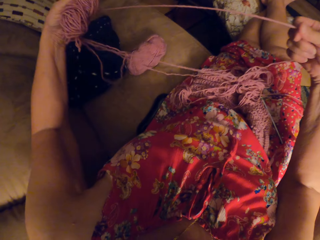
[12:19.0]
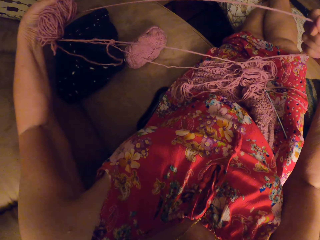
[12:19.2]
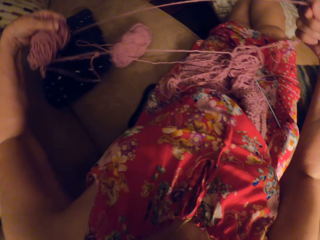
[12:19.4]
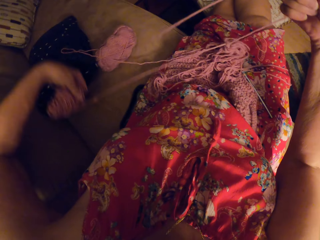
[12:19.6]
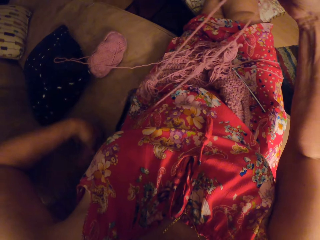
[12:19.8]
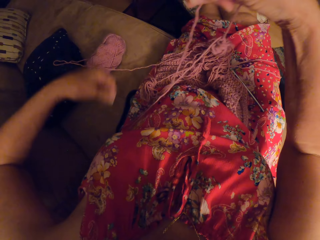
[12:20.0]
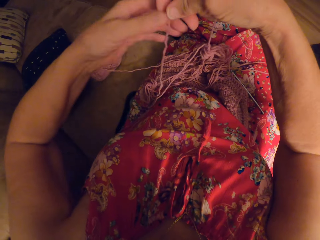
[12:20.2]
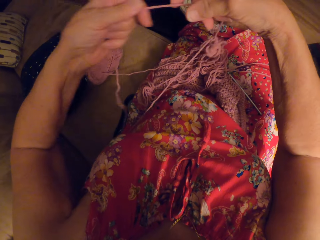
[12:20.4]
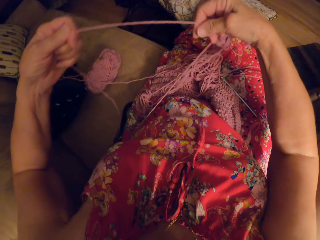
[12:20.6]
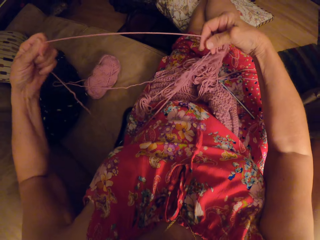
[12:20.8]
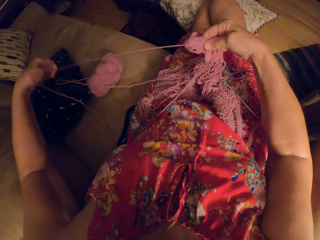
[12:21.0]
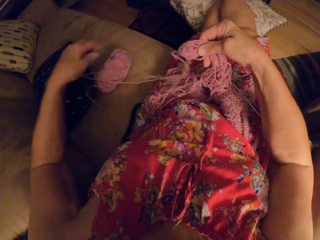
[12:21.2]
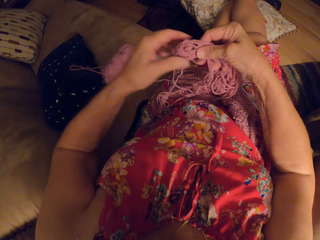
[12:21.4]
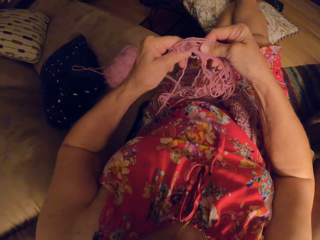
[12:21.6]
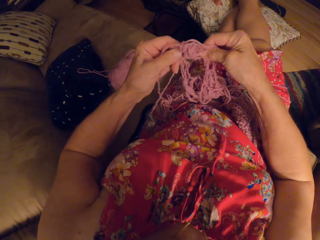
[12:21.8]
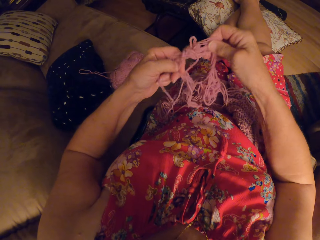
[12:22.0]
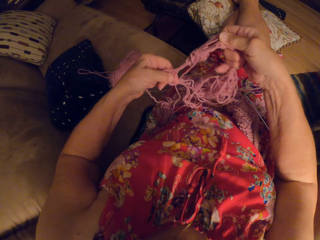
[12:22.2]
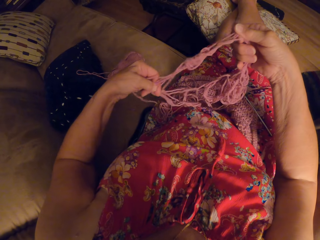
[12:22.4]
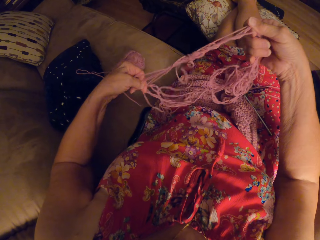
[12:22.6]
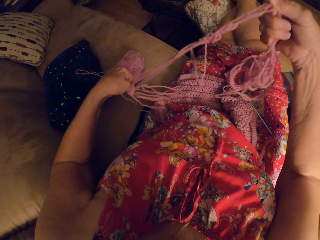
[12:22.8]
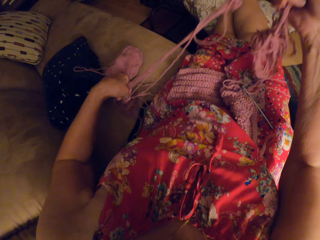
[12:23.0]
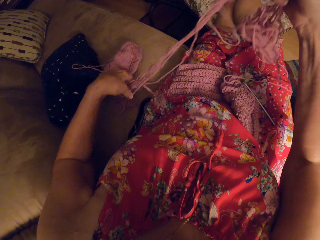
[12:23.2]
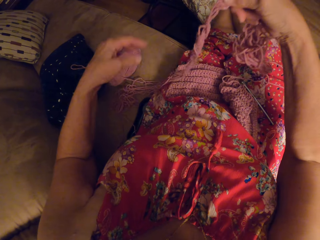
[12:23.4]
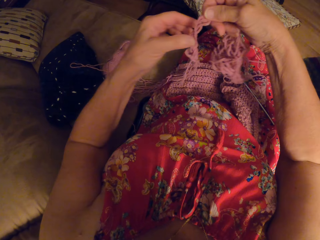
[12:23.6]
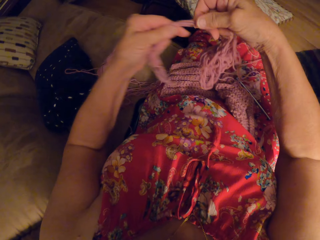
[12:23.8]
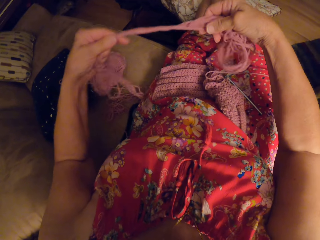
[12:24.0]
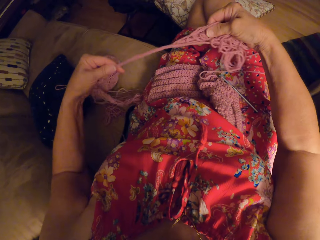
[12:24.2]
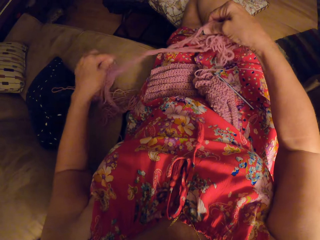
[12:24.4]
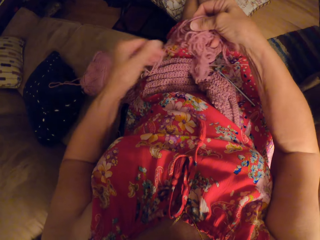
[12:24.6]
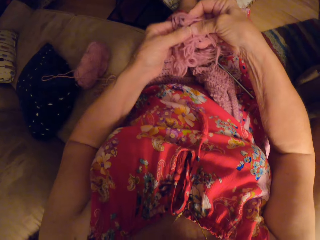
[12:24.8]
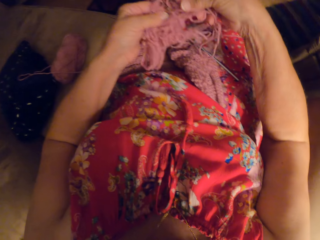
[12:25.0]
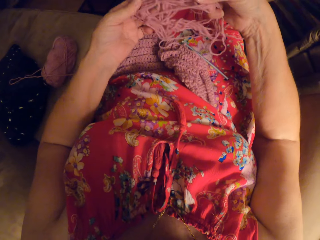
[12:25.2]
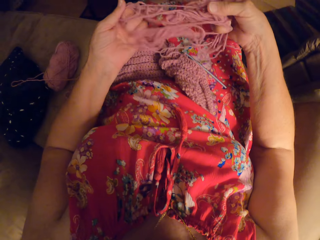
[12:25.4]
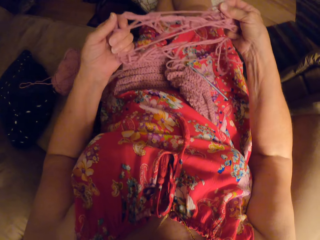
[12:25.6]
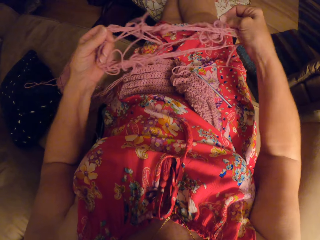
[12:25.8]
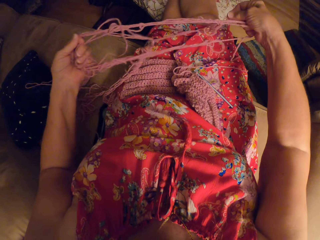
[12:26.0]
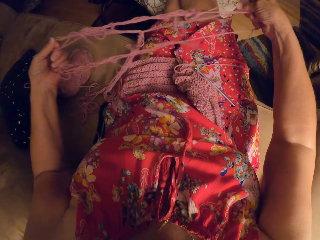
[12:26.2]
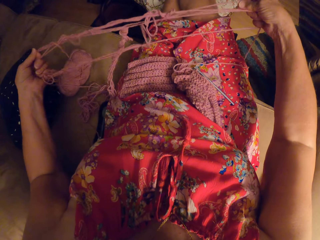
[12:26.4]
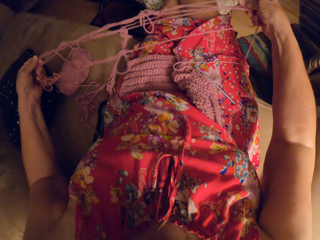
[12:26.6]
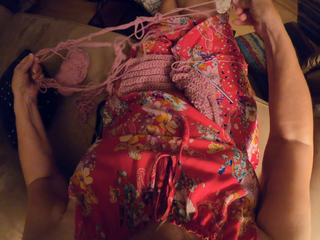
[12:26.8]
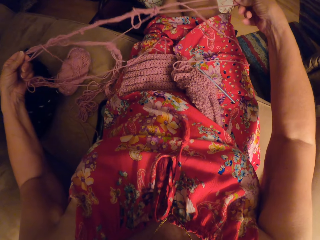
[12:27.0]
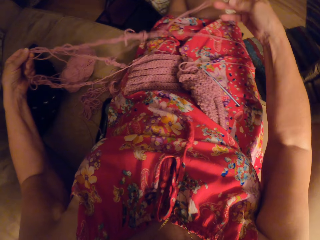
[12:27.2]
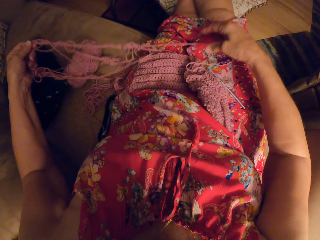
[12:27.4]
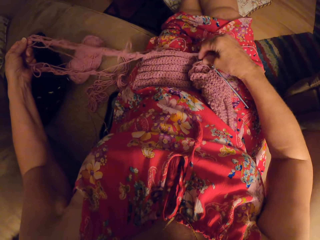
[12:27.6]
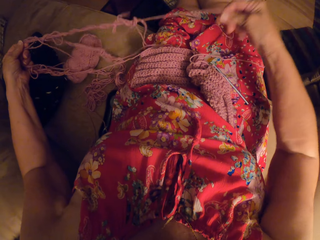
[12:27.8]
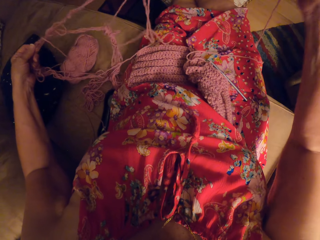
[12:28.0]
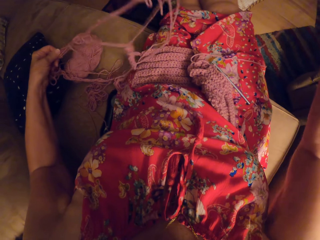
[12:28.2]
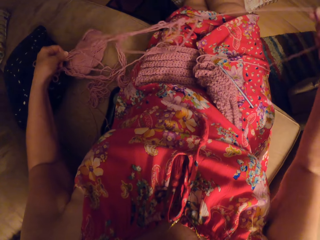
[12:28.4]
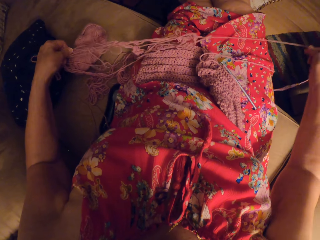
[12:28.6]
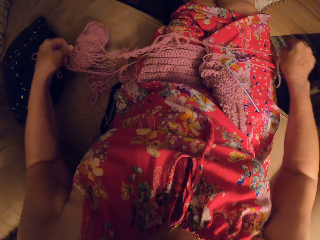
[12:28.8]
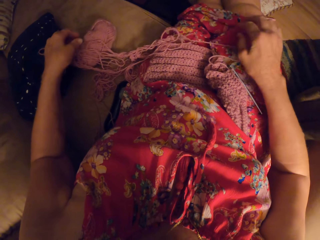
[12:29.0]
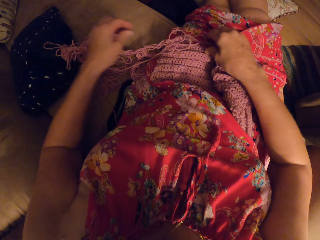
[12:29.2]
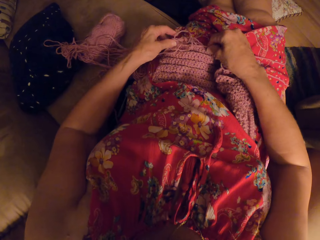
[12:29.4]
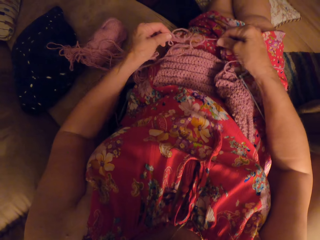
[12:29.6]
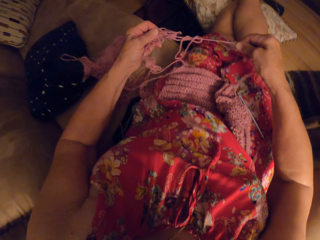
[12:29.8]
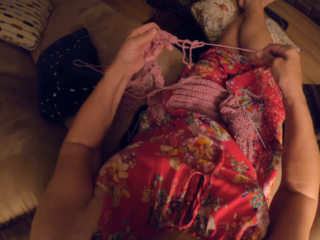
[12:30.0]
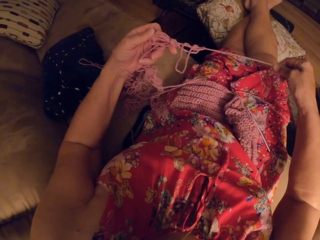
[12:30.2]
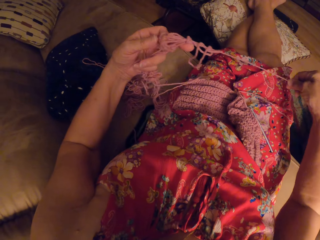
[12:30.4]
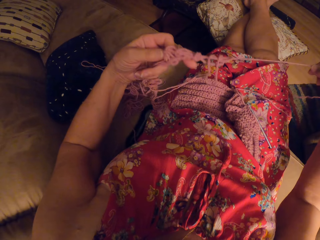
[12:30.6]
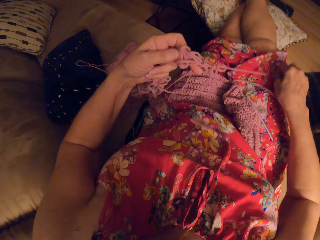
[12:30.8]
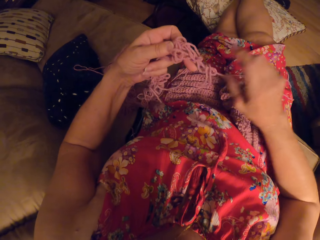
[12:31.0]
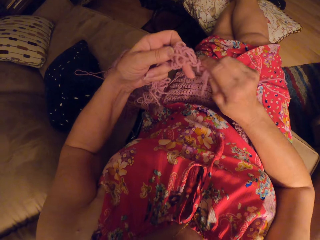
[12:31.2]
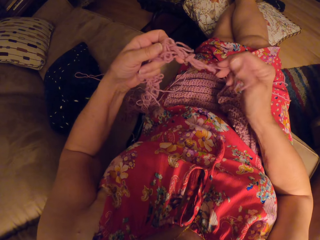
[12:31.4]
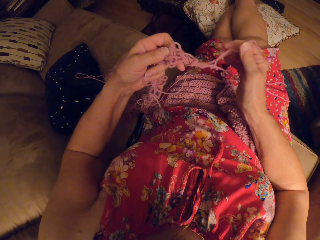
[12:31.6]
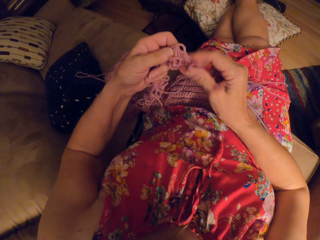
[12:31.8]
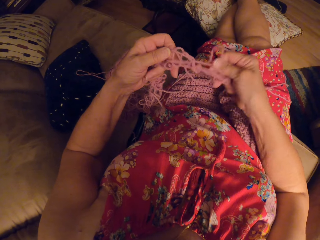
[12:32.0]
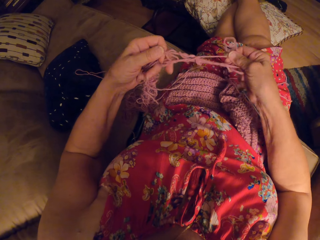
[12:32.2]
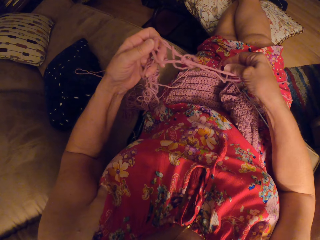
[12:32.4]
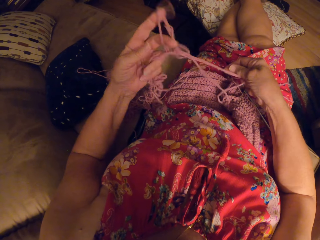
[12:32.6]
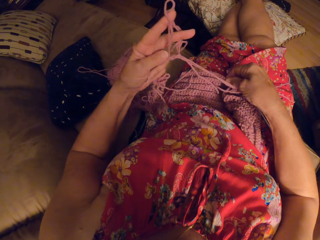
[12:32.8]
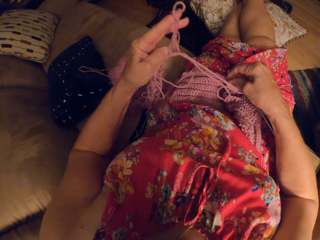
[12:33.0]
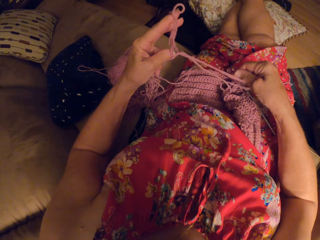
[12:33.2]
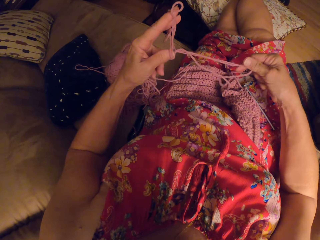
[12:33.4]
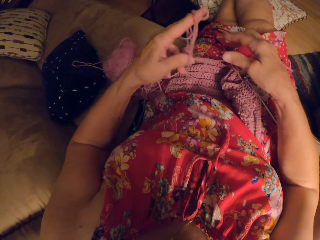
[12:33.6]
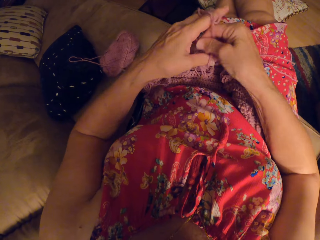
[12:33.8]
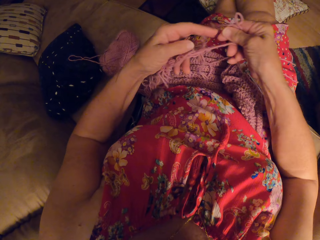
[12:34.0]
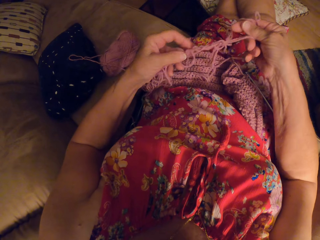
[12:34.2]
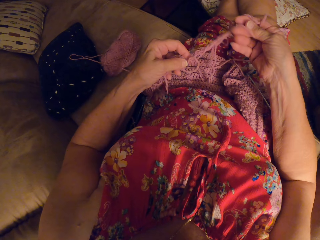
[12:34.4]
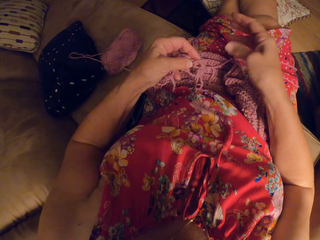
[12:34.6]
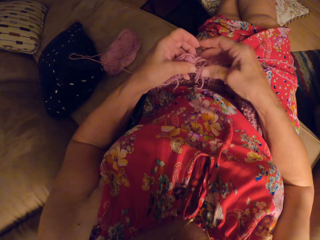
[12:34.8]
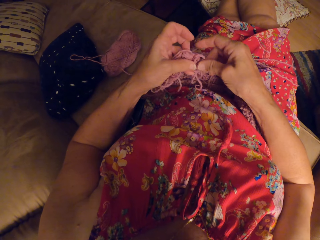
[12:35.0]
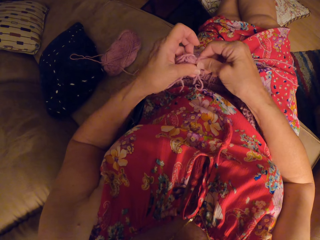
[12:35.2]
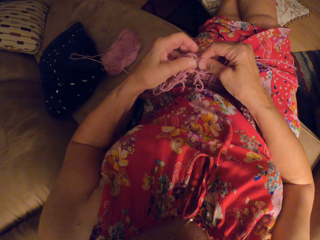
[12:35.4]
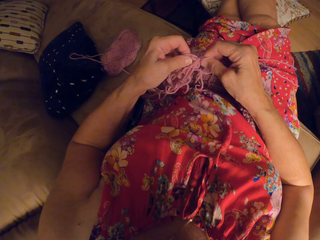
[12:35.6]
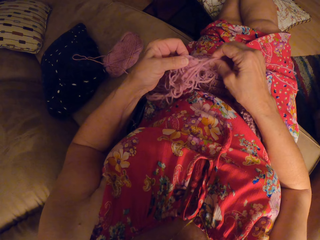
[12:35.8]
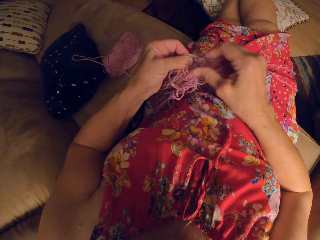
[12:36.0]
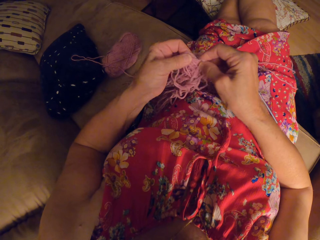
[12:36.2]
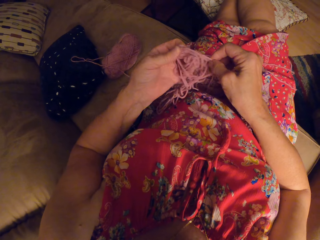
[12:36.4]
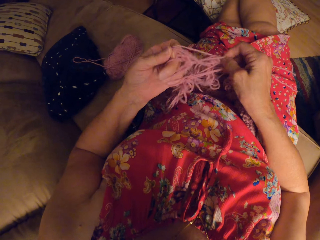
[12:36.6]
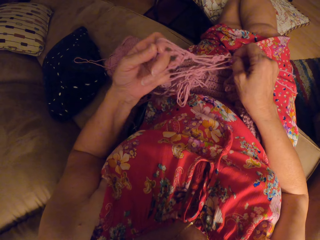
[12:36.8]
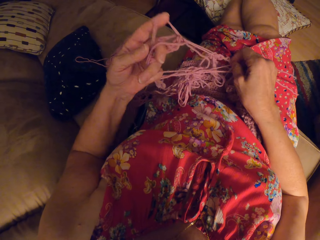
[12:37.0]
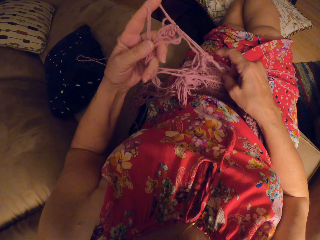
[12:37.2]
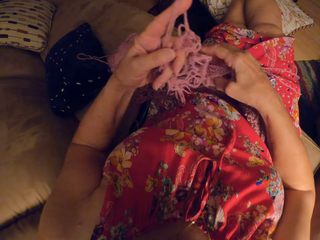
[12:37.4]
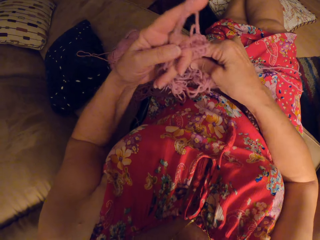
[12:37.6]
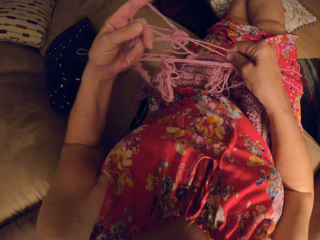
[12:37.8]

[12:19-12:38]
The camera wearer places the thread on the thighs. They pick up the thread and fix the thread.

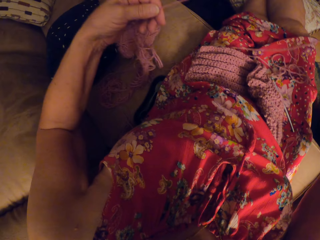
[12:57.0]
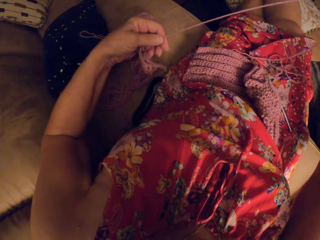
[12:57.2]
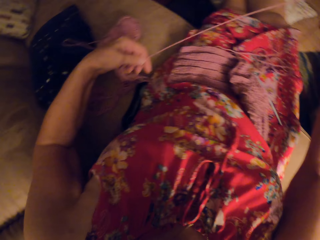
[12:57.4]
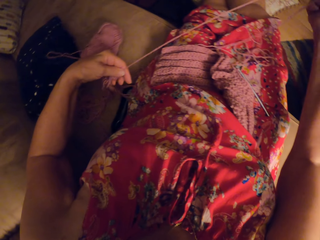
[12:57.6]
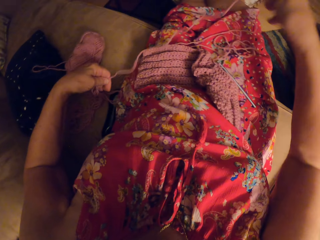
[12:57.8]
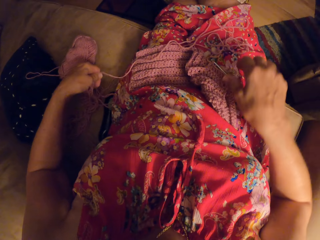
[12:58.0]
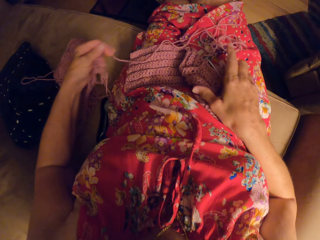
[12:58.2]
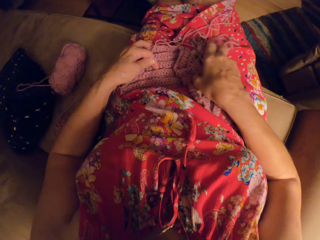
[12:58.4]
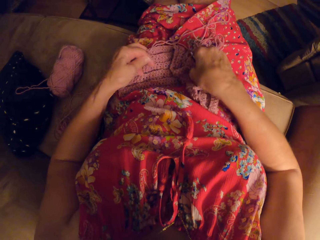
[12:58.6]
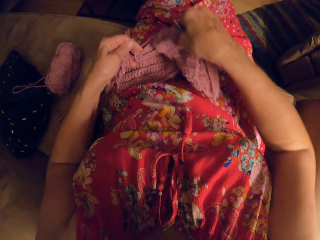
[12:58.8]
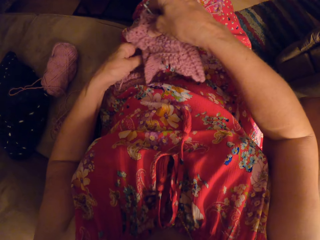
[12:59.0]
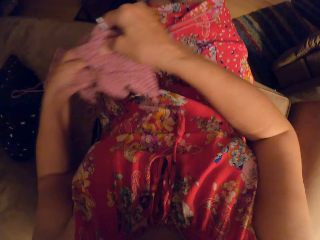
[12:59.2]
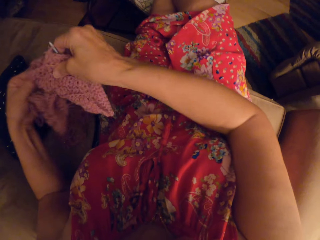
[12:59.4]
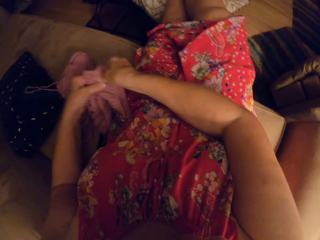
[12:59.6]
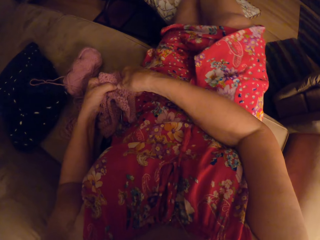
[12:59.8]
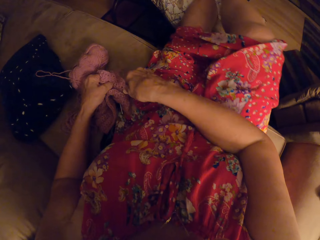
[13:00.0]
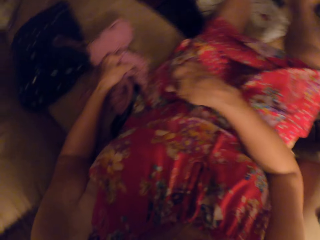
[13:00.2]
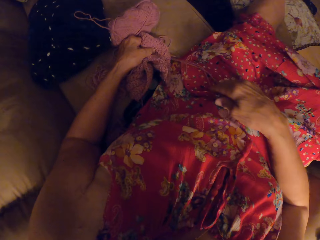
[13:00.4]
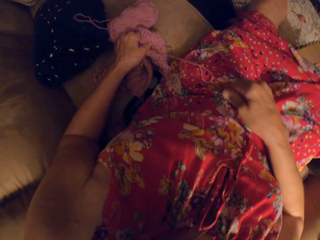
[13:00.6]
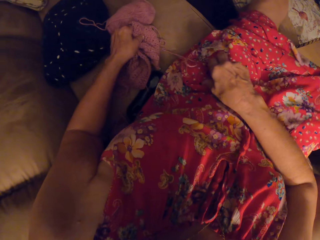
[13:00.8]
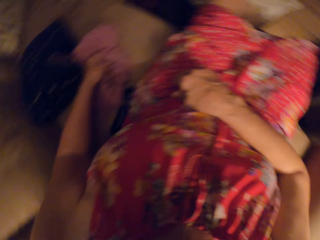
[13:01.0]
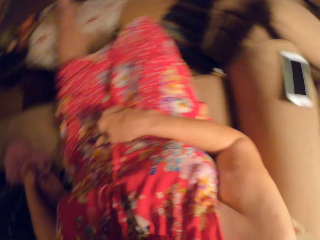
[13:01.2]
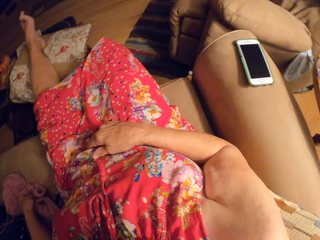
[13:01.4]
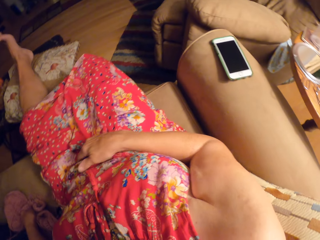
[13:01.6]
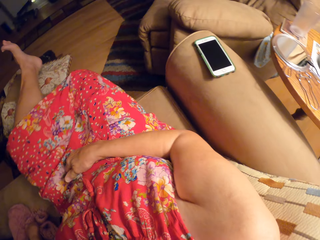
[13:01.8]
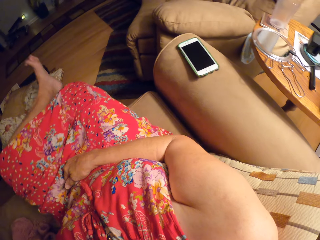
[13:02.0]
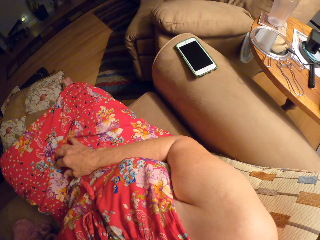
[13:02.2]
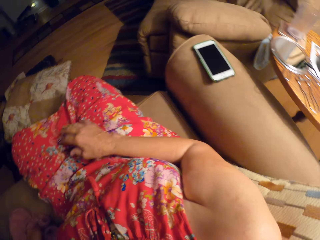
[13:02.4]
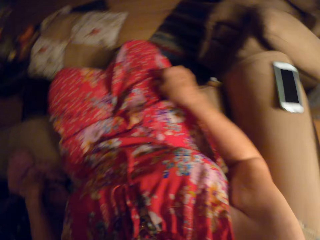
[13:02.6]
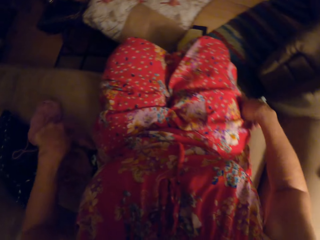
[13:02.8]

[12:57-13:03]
The camera wearer moves the yarns to the chair. They put the legs down.
